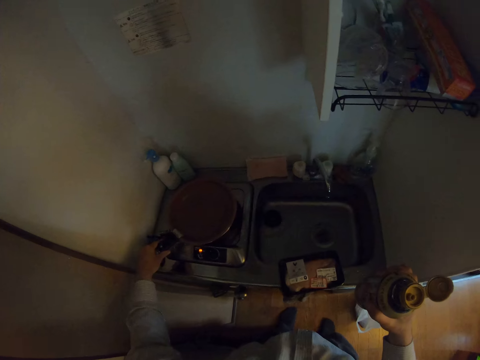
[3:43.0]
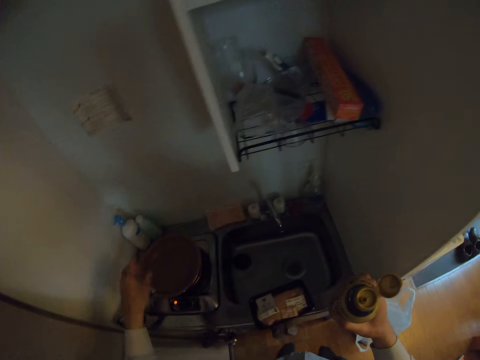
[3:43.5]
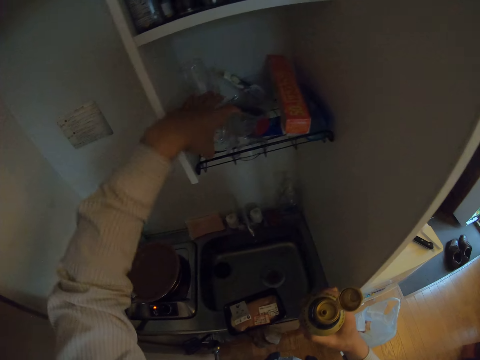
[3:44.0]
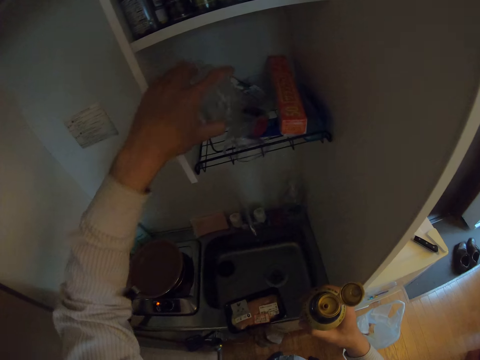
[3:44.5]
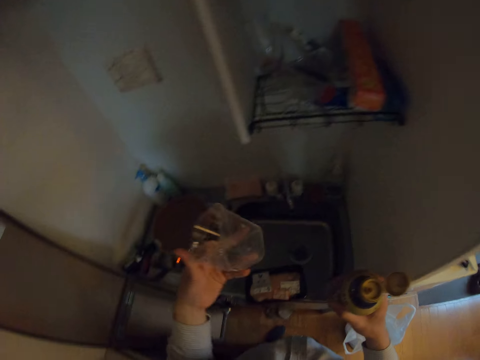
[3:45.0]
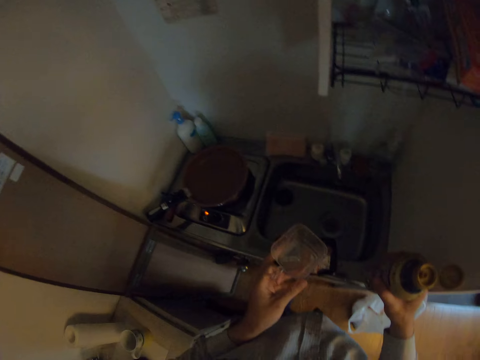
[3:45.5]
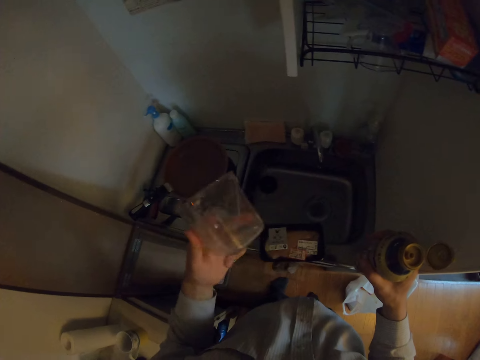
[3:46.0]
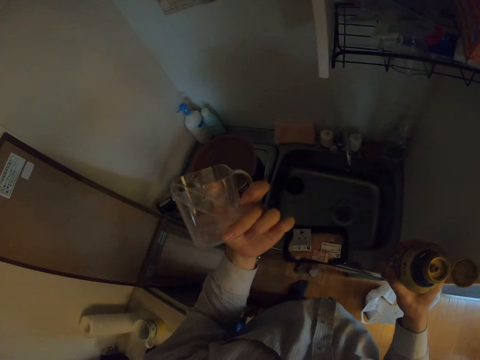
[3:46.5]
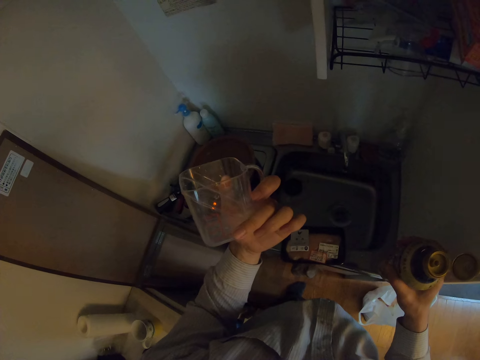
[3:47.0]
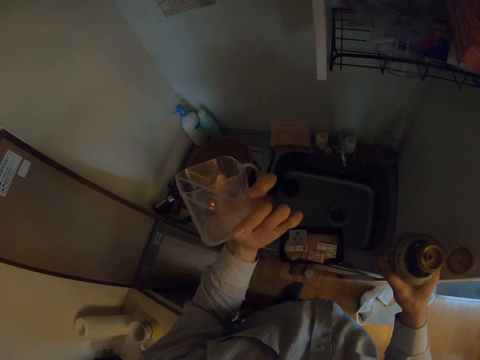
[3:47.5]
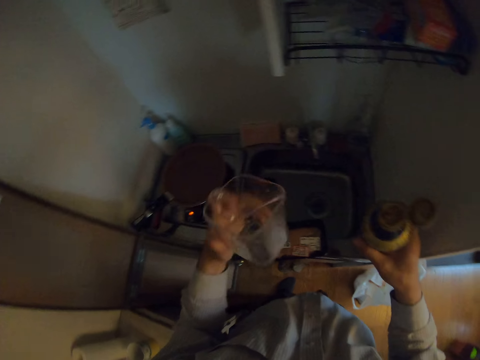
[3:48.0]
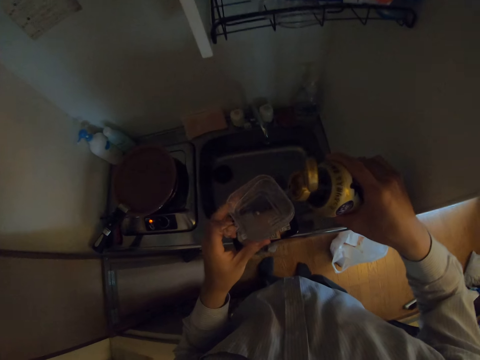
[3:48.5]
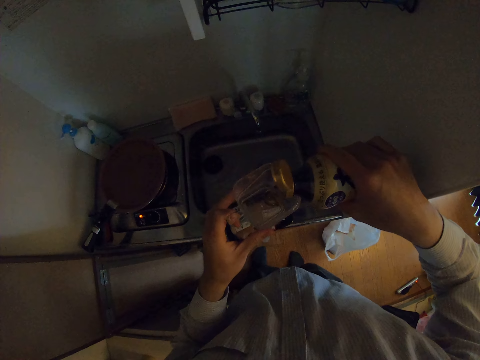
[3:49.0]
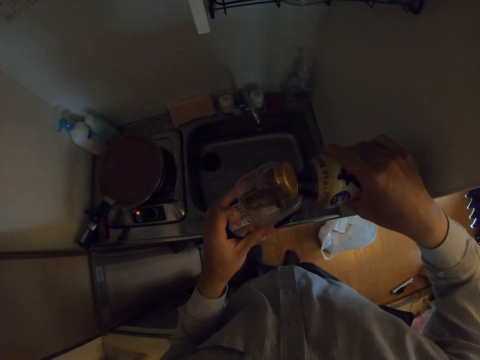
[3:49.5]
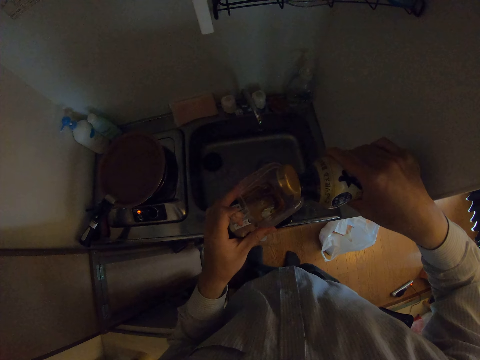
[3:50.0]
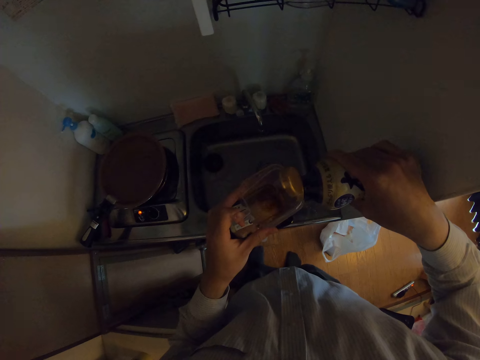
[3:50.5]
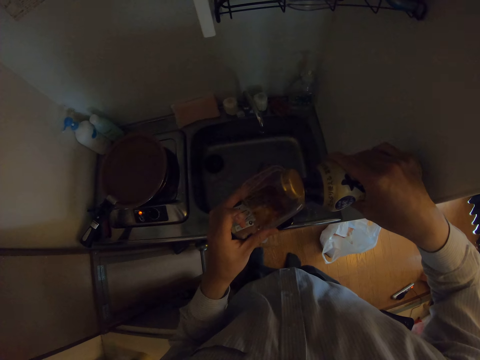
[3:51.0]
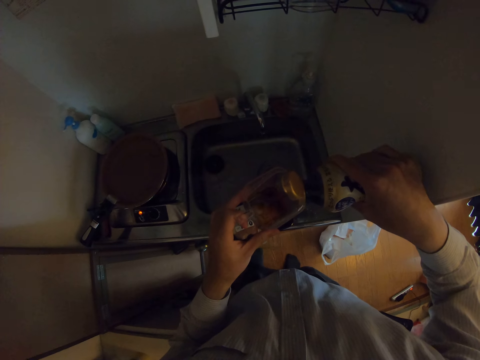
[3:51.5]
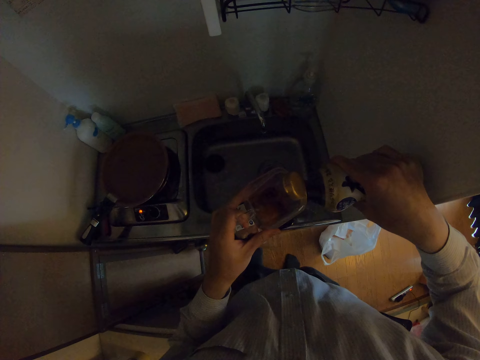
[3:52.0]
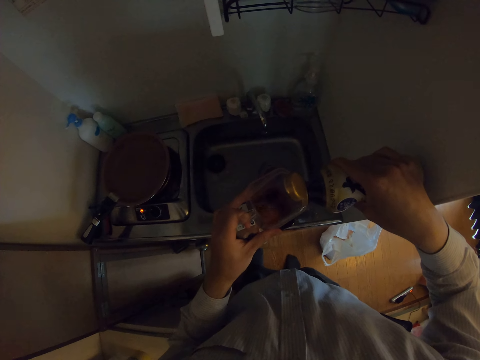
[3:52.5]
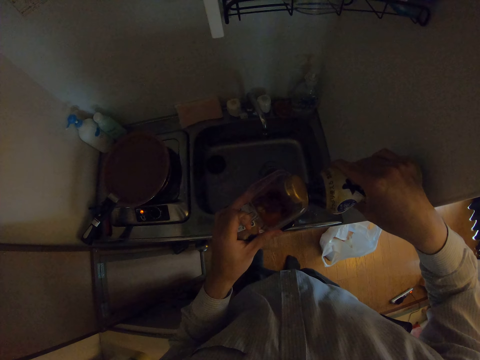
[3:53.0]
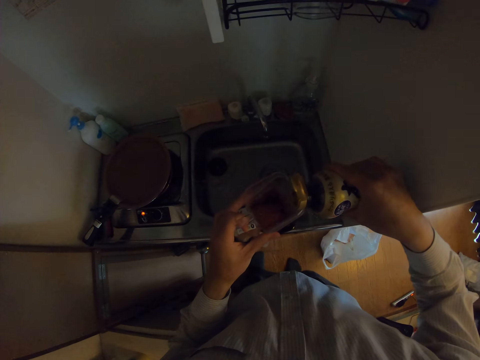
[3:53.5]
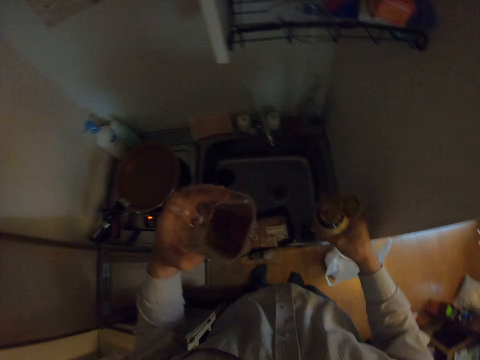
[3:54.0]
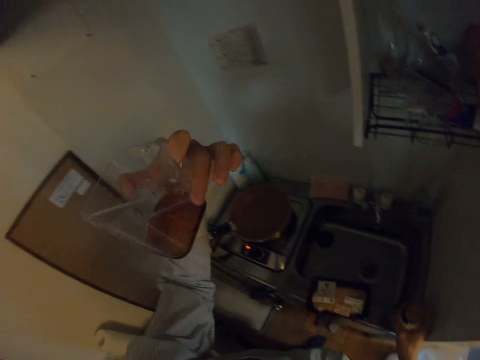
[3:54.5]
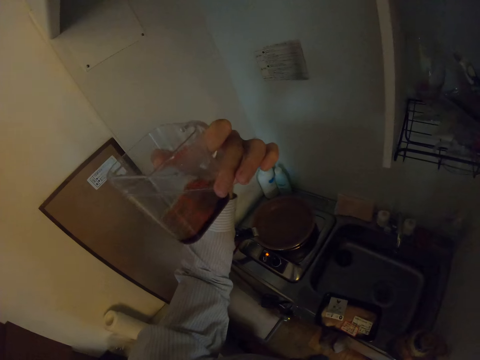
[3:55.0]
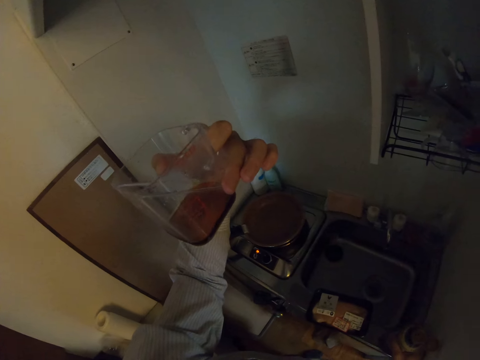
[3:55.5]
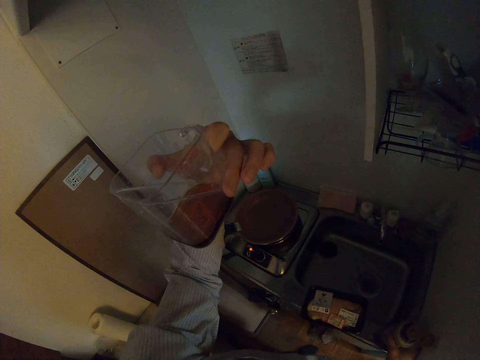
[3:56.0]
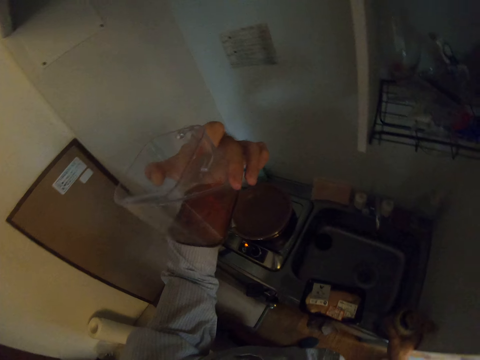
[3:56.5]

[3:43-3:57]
The camera wearer moves the frying pan. They hold the pan. They pick up a measuring cup from the kitchen cabinet. They check the cup. They pour oil from the bottle into the cup. They look at the cup.

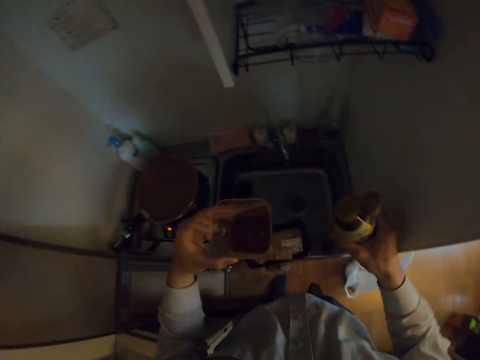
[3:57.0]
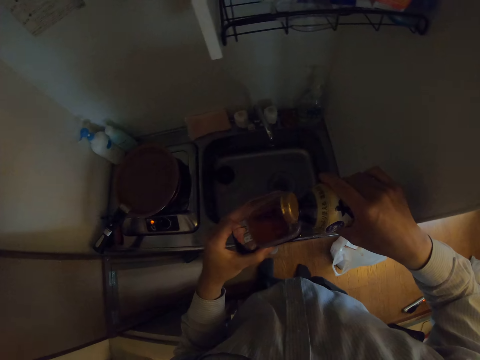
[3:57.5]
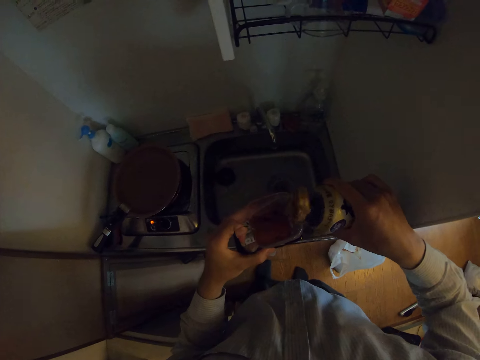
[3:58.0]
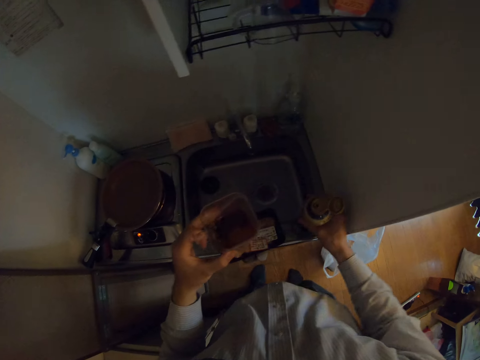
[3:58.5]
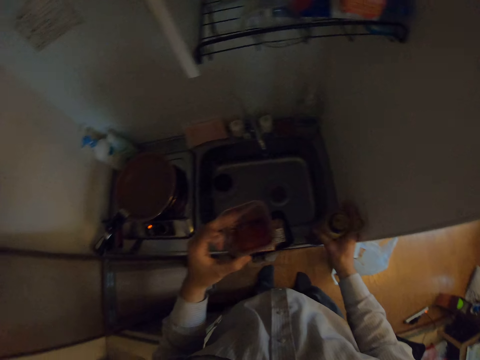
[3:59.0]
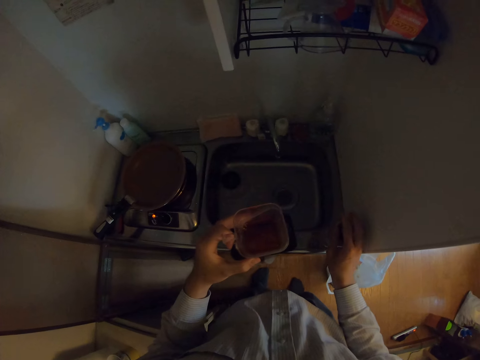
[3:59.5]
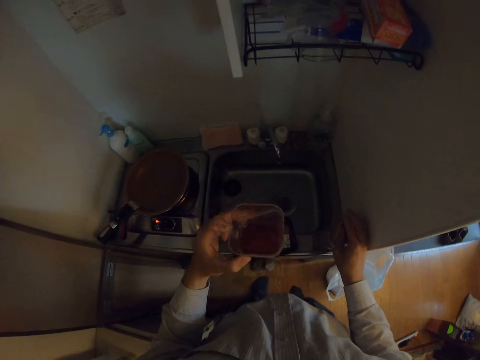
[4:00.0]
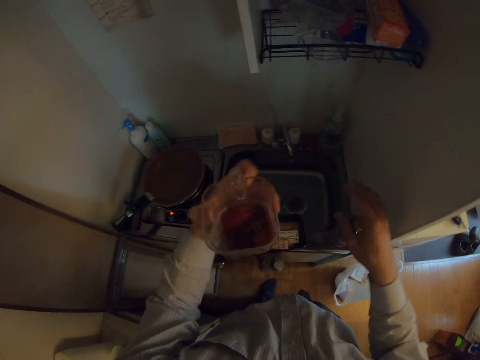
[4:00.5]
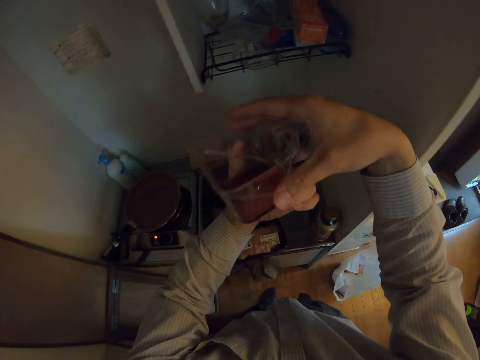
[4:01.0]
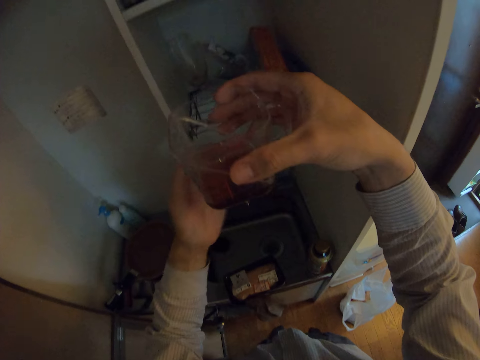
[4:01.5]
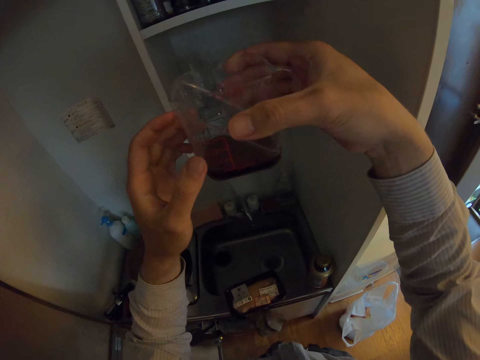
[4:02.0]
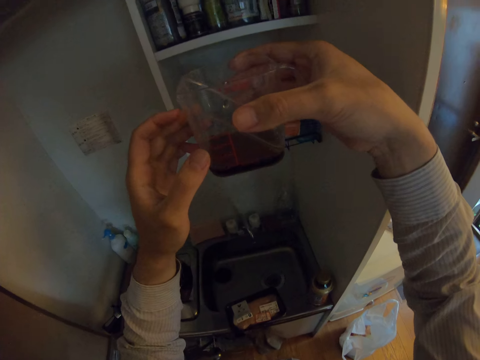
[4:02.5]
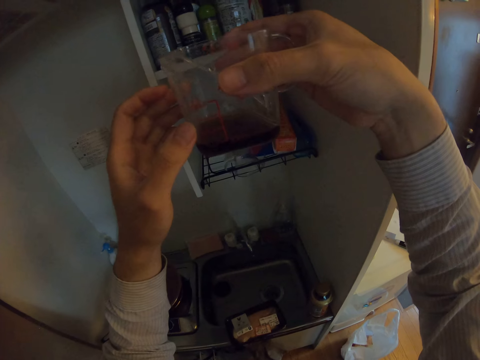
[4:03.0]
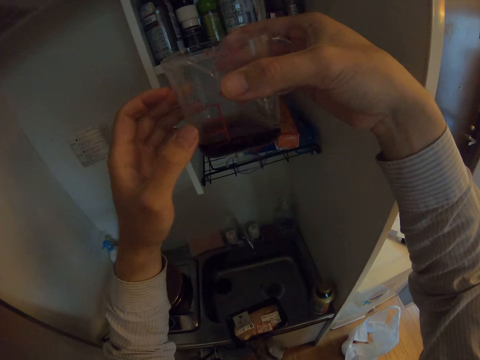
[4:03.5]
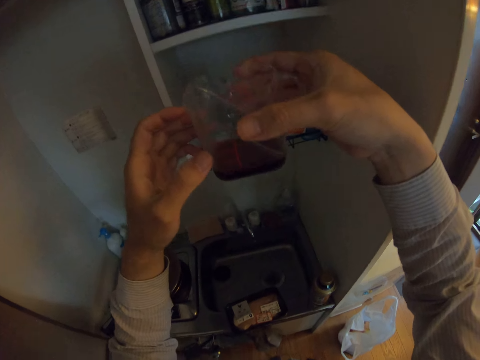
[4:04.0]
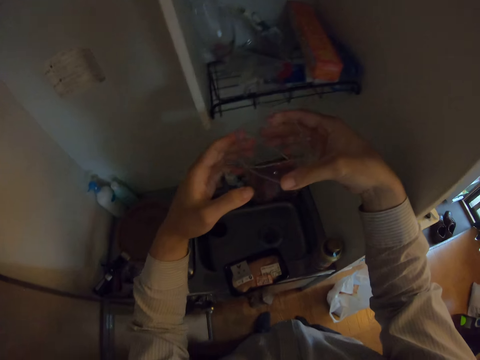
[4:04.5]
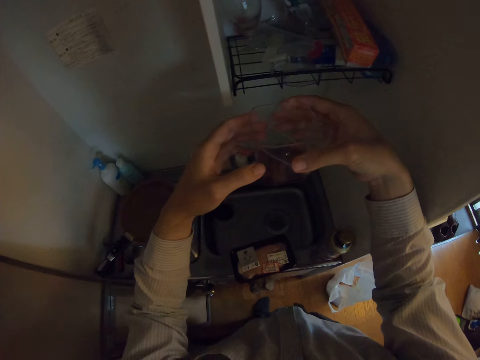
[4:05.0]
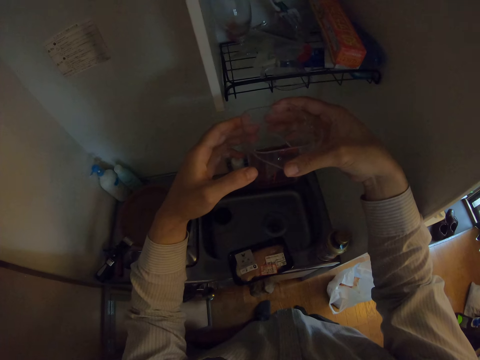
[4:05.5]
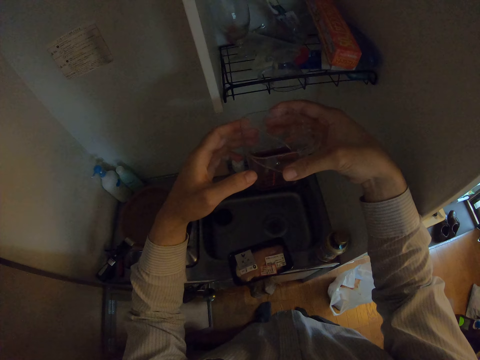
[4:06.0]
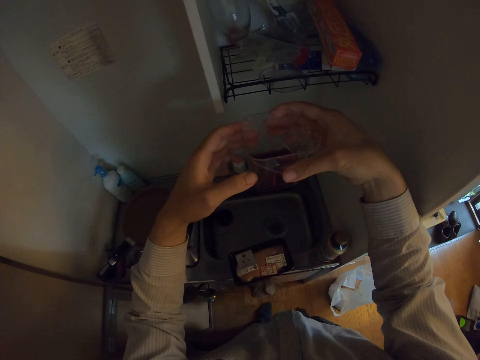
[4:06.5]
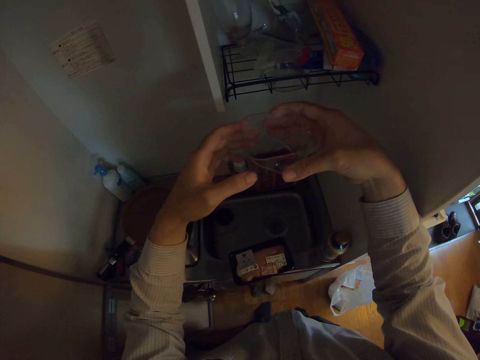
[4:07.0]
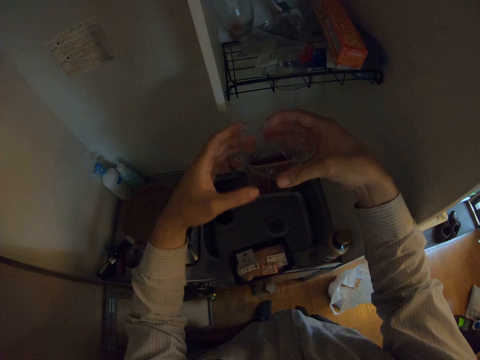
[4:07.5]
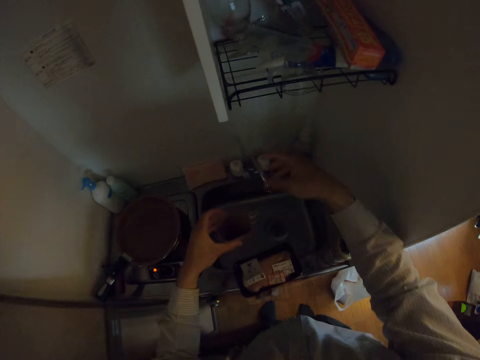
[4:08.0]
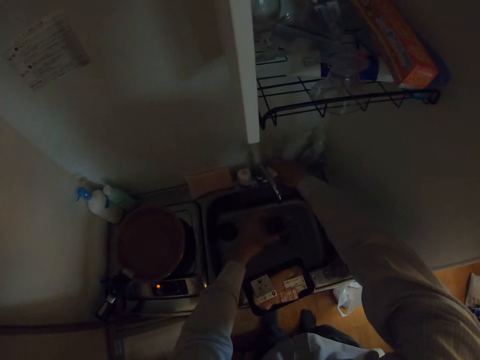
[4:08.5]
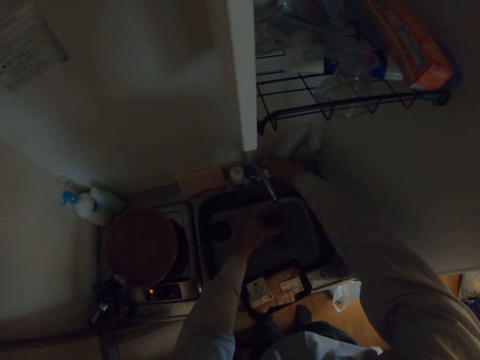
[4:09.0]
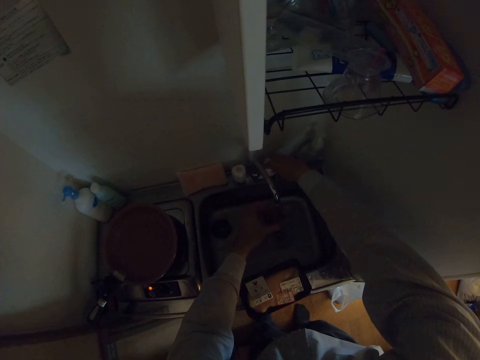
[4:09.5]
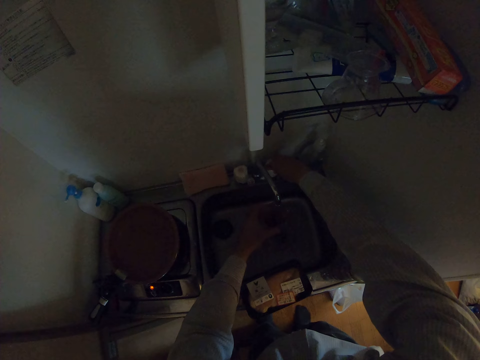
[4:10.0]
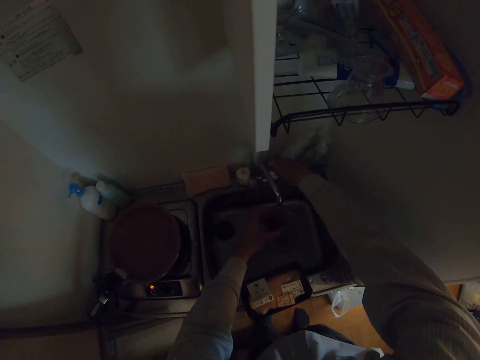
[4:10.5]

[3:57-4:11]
The camera wearer adds some sauce. They drop the bottle on the sink. They close the bottle. They lift the cup. They turn on the tap. They fetch water into the cup.
